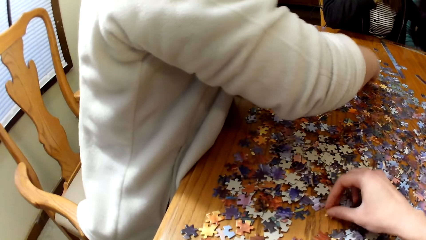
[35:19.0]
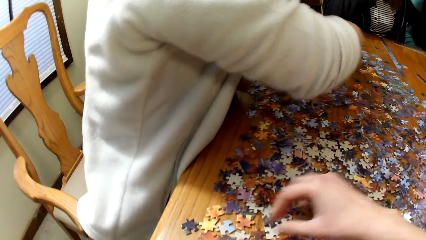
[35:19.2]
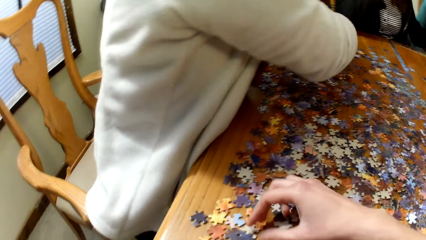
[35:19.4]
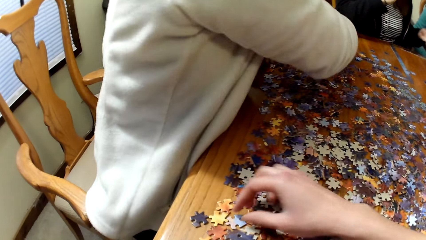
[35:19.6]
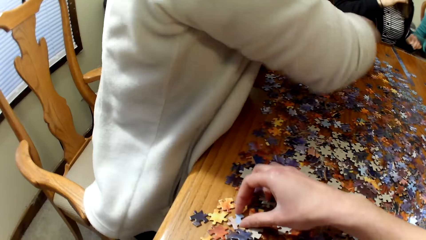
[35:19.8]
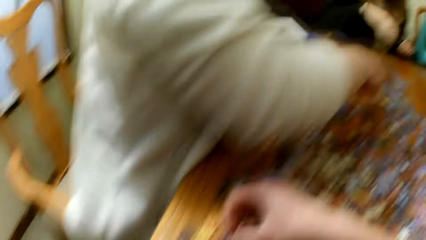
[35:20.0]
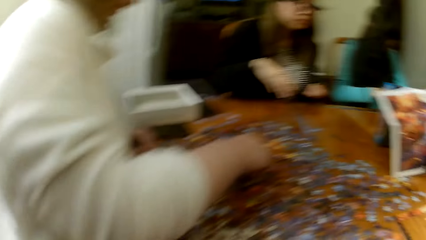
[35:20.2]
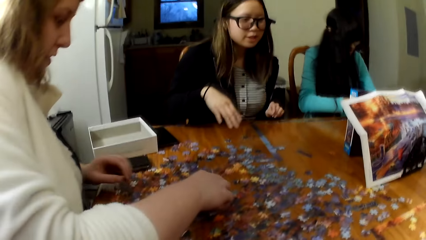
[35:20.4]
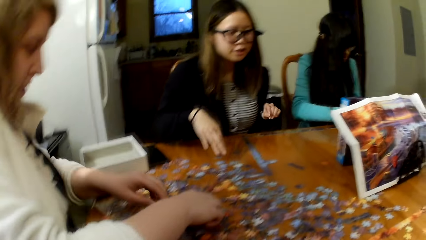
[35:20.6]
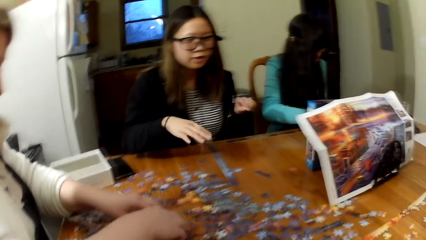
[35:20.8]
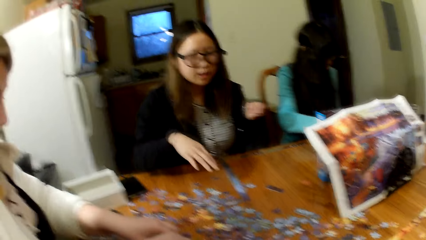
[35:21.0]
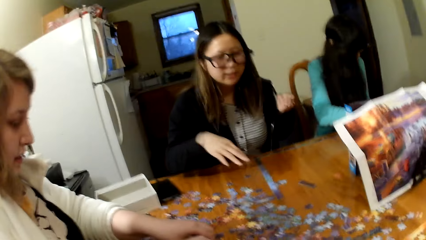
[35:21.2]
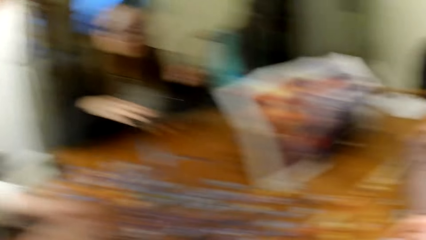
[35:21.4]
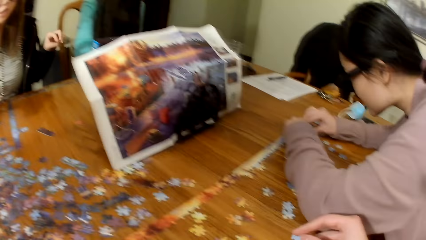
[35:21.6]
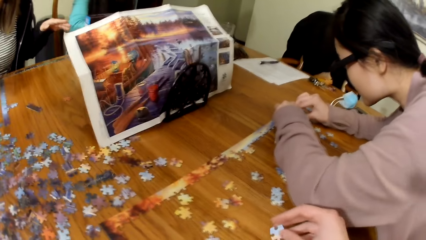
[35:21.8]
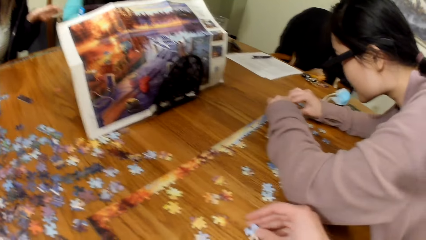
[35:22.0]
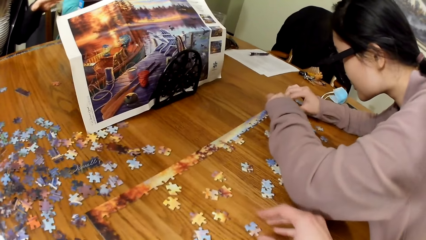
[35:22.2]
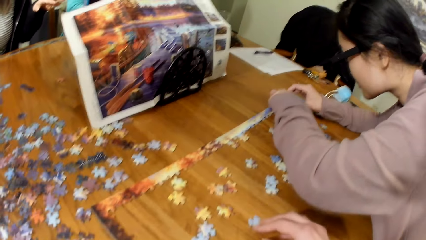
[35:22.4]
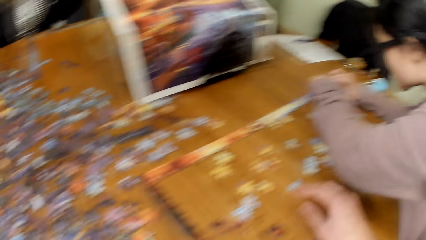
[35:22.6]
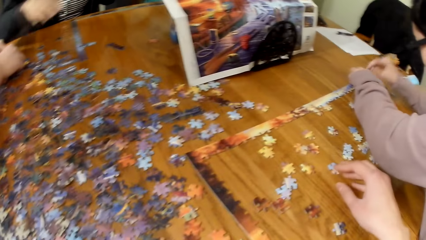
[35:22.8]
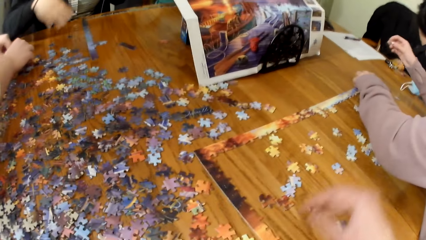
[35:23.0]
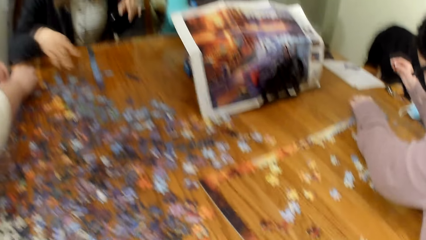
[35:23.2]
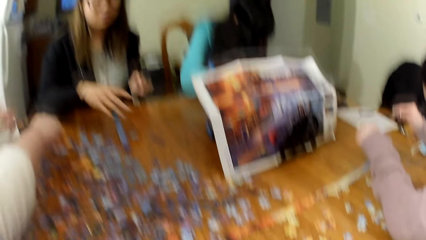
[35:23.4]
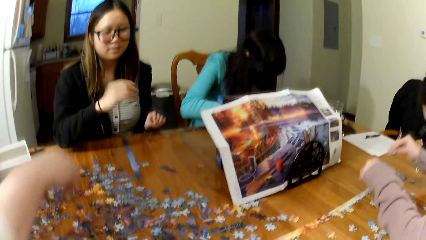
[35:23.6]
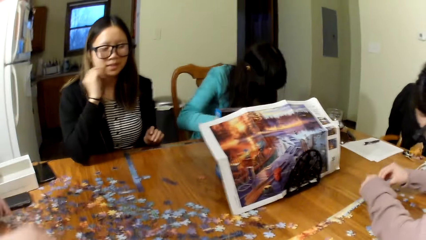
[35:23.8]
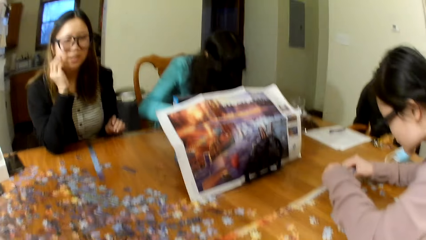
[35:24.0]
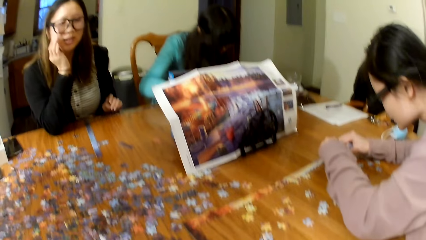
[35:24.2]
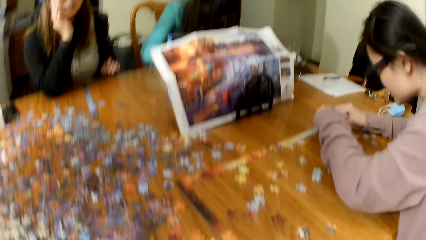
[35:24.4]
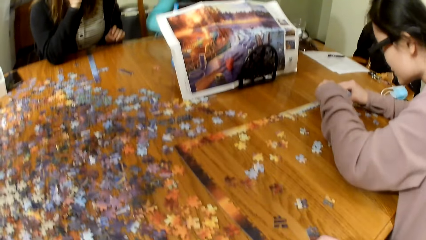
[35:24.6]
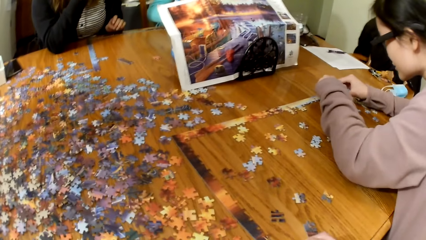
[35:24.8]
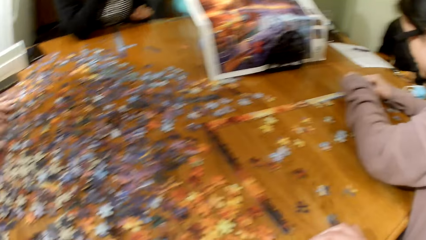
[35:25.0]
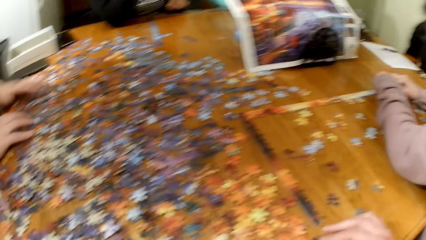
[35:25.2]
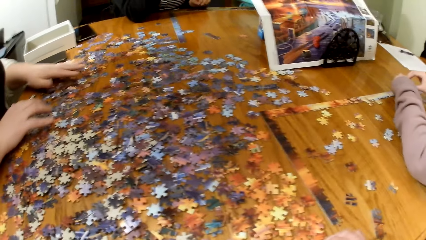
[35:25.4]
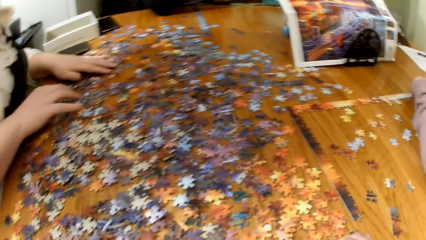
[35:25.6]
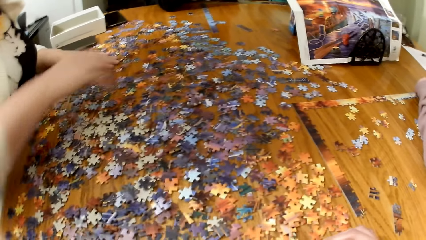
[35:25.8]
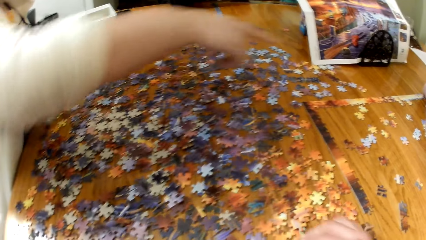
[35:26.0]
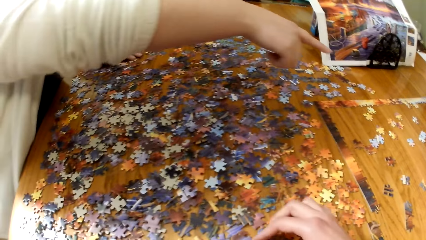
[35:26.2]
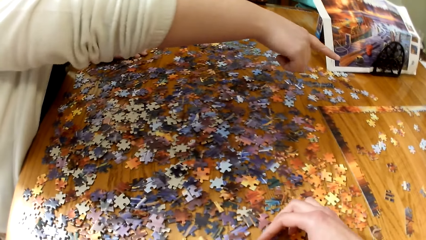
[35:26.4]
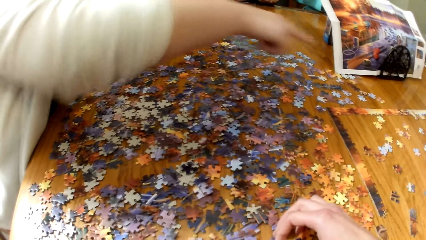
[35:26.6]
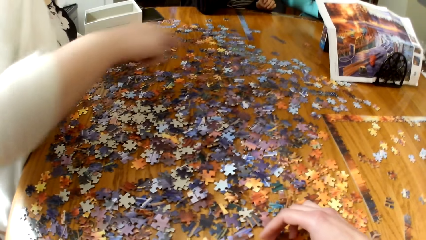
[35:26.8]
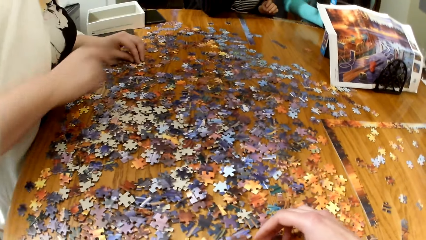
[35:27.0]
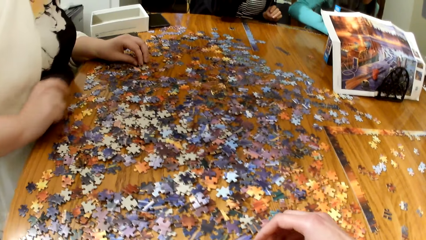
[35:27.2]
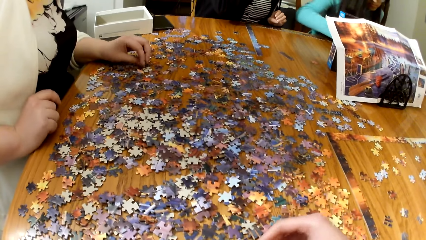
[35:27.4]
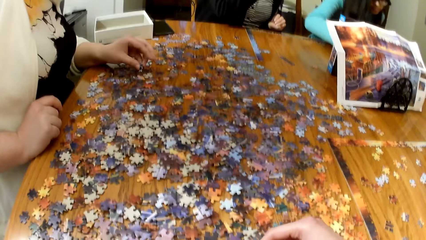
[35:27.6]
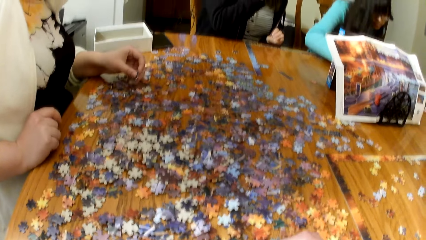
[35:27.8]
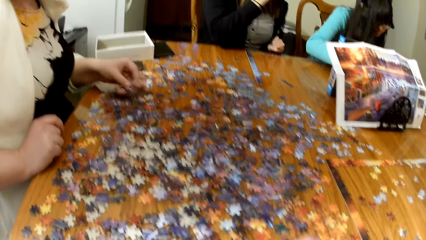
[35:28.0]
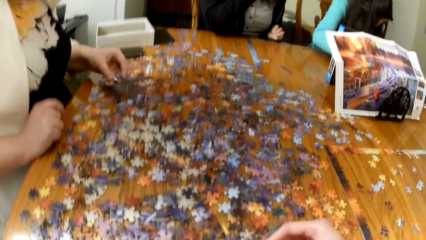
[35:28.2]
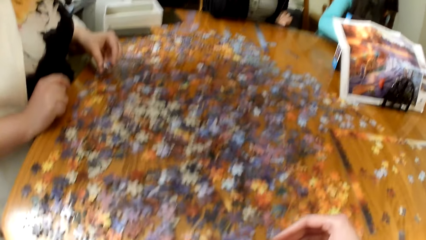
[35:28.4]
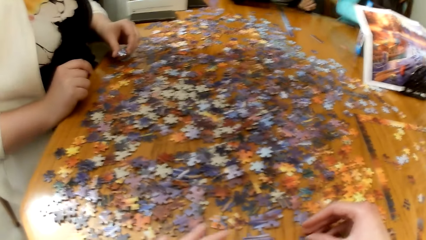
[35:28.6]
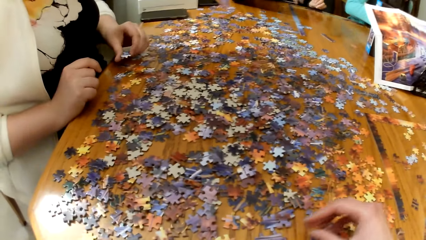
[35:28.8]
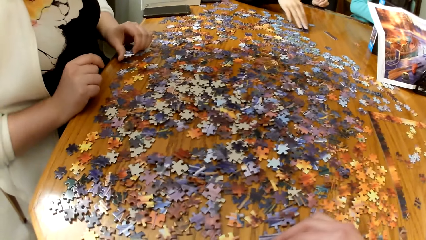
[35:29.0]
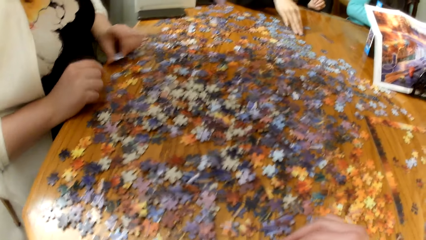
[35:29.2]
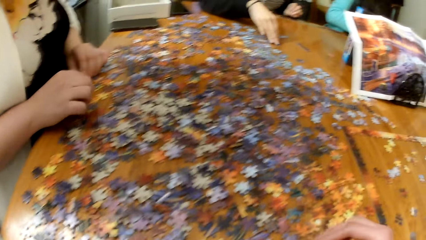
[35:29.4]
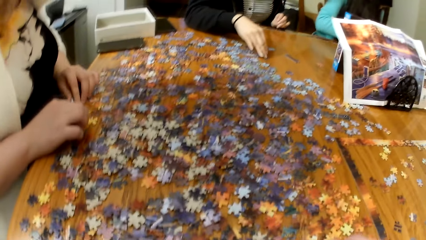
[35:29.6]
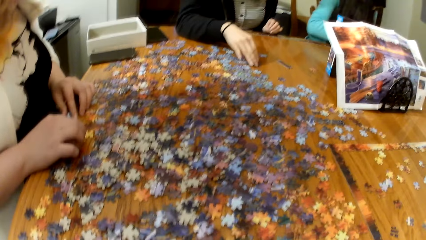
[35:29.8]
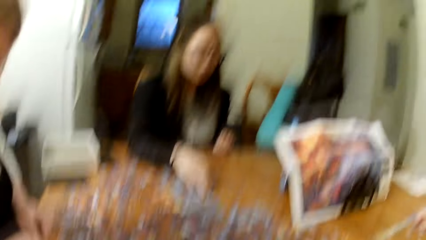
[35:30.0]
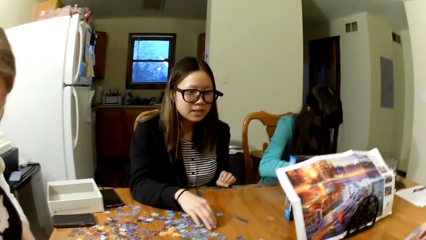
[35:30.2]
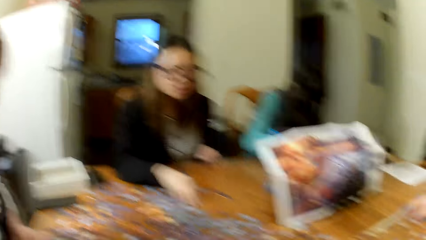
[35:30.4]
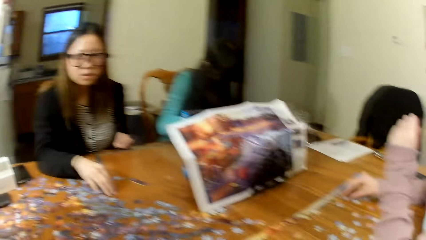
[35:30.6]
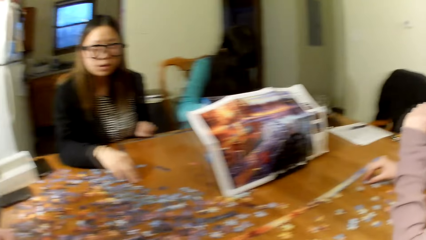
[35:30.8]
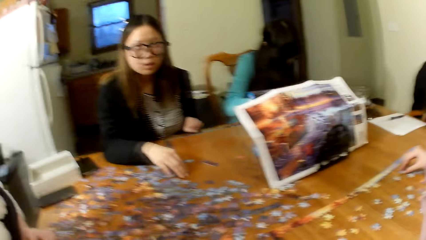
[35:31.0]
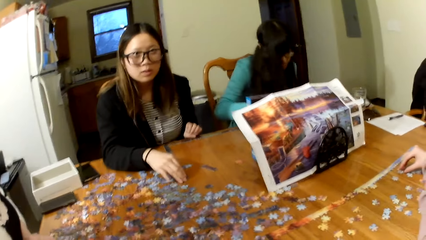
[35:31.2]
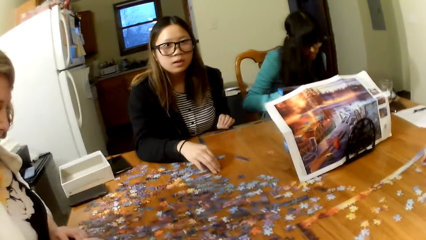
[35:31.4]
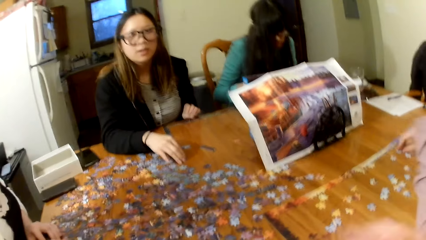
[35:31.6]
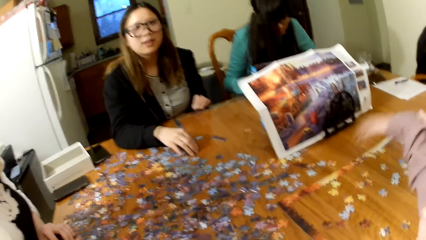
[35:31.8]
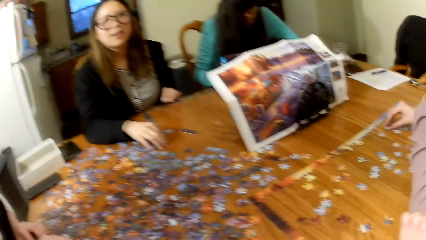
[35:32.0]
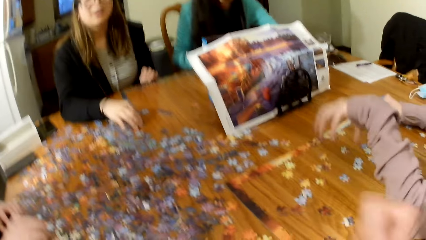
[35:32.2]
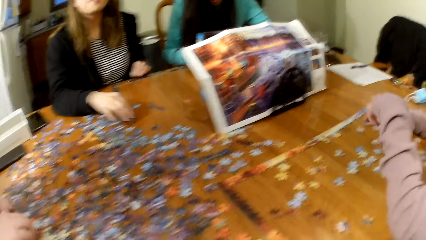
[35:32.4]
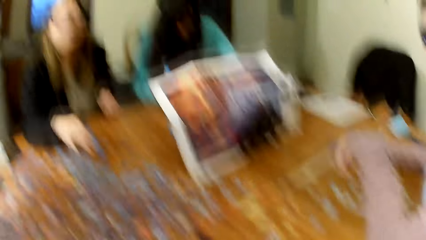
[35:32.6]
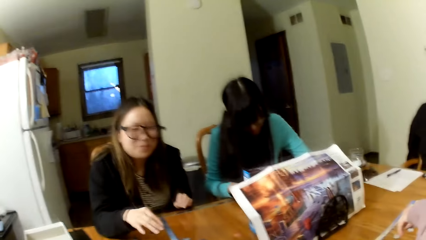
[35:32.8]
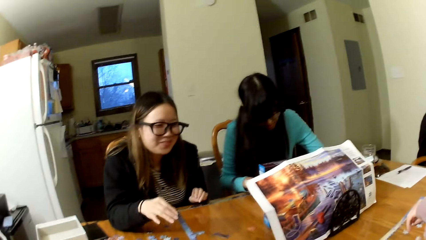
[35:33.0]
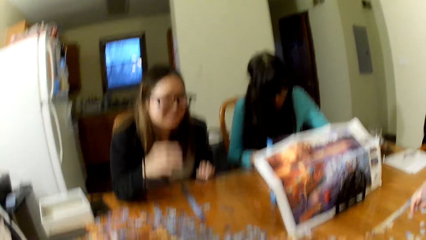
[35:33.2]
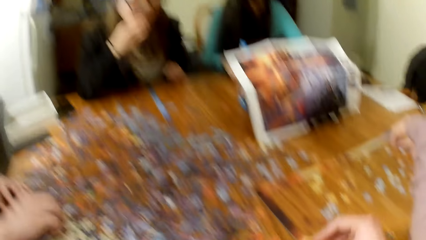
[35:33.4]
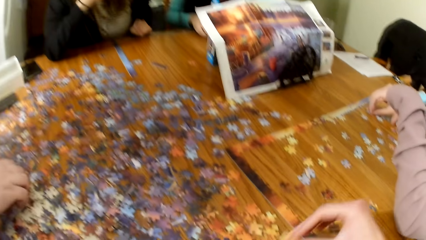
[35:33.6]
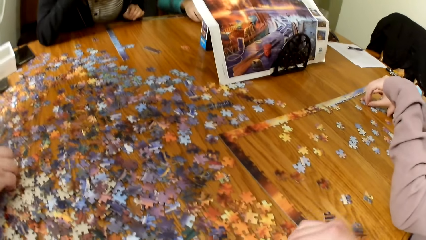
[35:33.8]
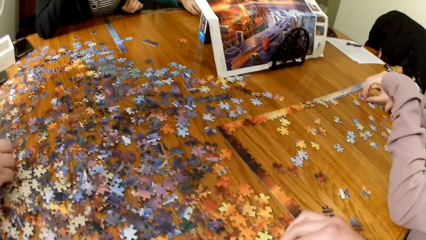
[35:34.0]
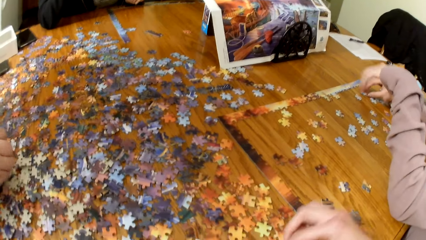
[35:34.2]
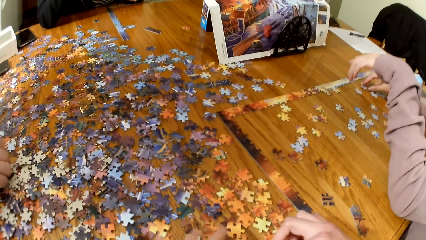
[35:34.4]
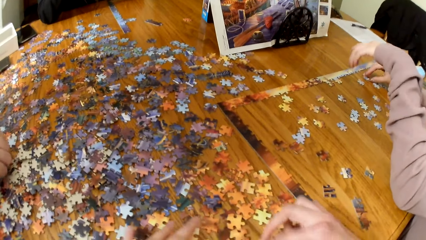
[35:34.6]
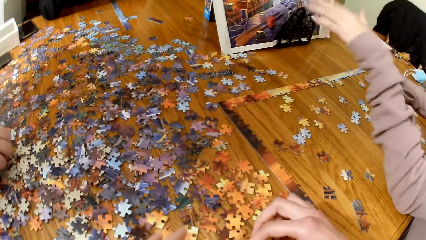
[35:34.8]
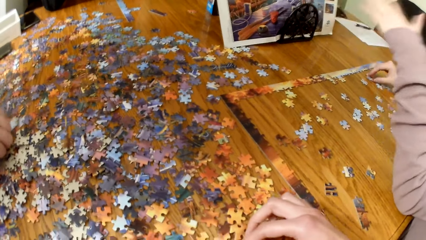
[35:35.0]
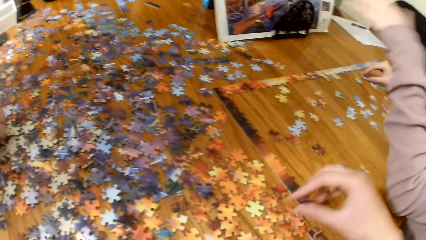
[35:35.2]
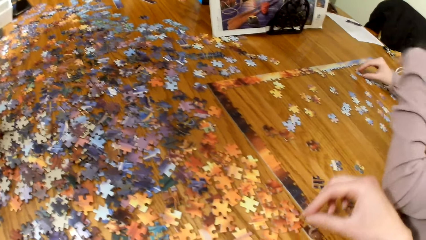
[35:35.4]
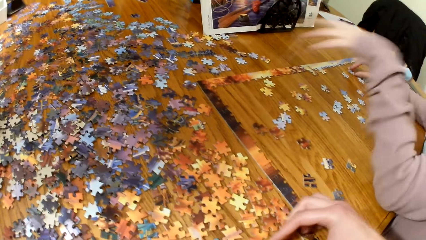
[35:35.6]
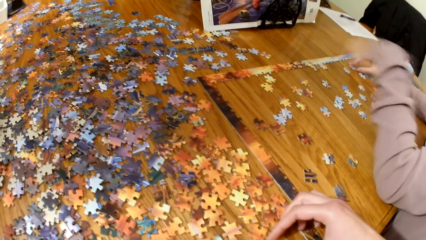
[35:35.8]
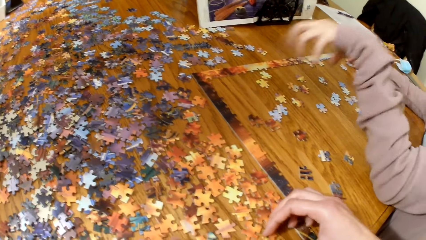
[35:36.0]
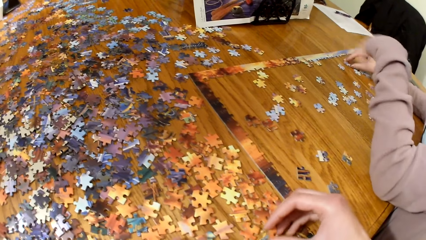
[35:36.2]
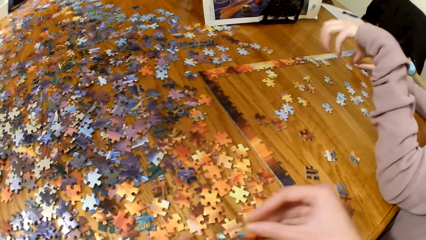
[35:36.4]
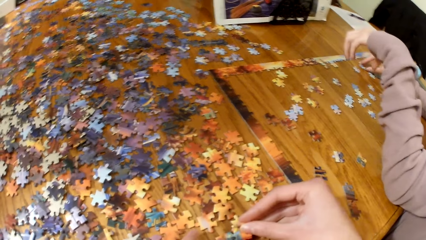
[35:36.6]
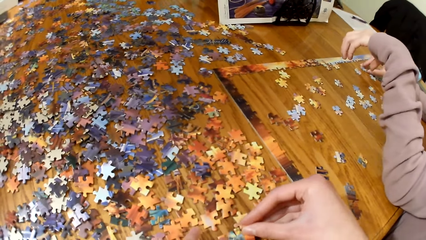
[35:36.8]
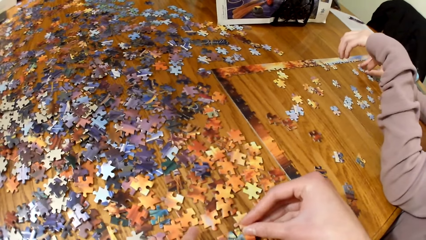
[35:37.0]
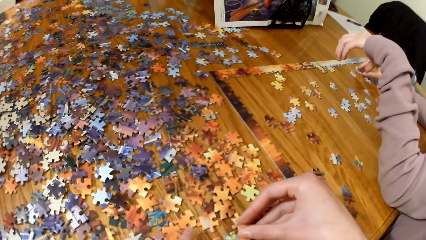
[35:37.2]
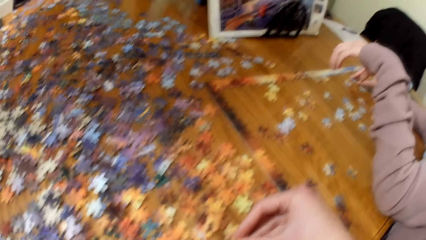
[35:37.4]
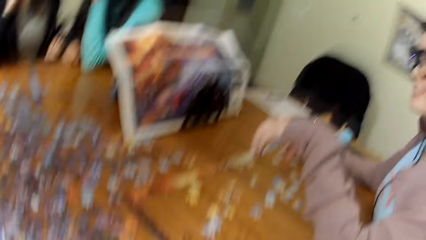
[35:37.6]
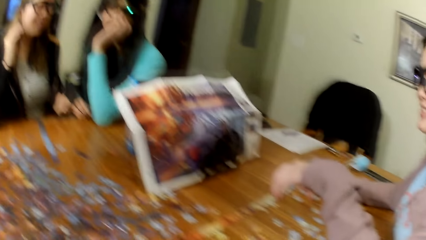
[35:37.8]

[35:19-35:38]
A lady gestures out. A woman plays a puzzle. Another woman plays the puzzle. Another lady points on the table. Another lady gestures out.
